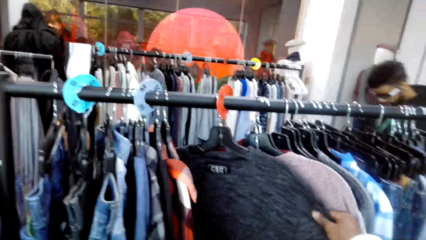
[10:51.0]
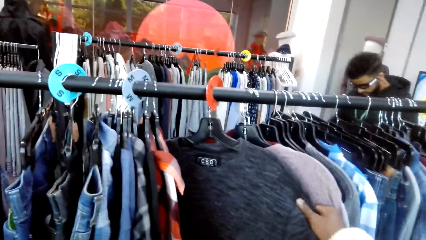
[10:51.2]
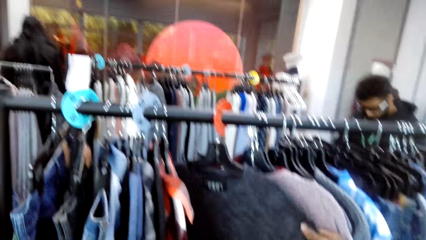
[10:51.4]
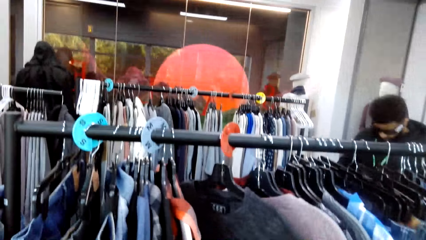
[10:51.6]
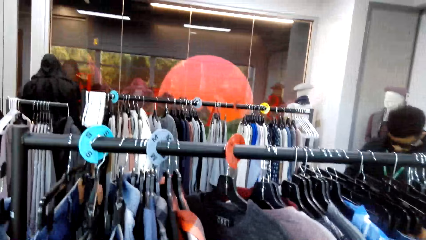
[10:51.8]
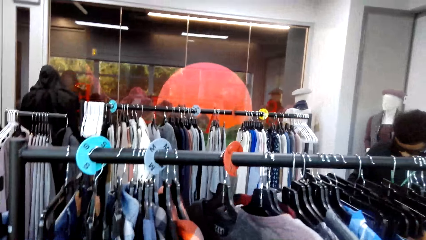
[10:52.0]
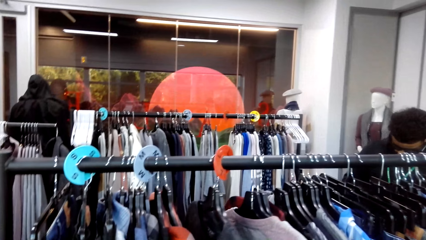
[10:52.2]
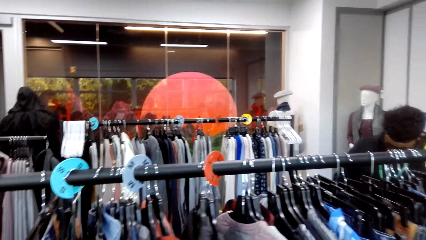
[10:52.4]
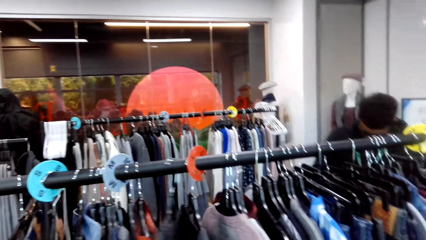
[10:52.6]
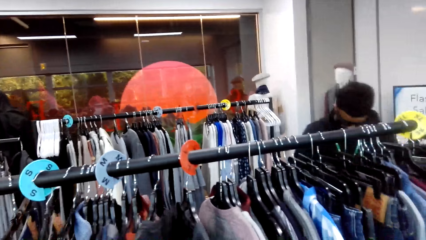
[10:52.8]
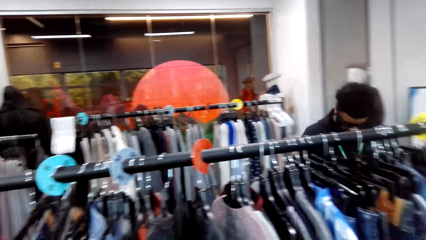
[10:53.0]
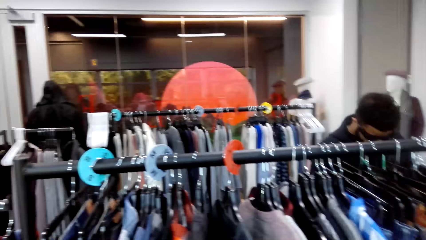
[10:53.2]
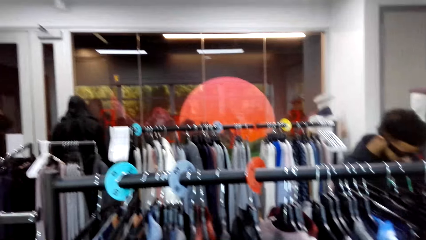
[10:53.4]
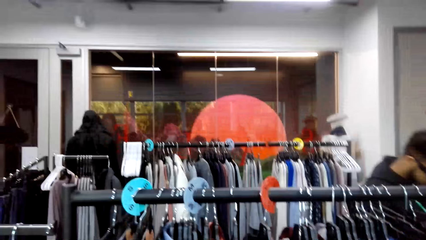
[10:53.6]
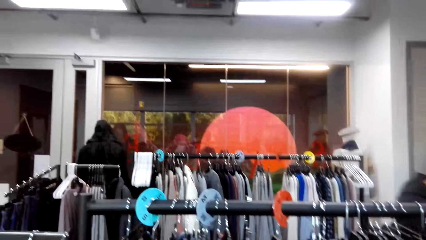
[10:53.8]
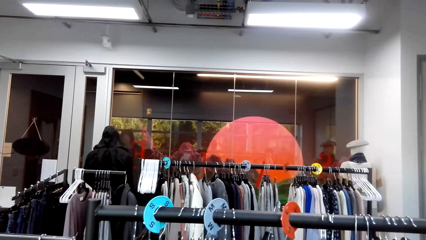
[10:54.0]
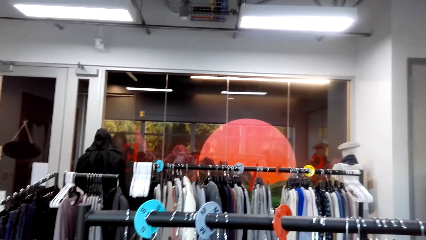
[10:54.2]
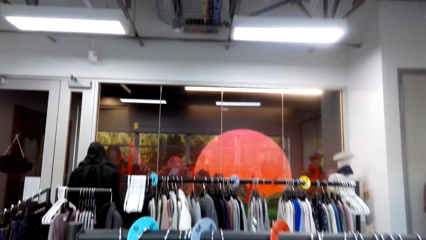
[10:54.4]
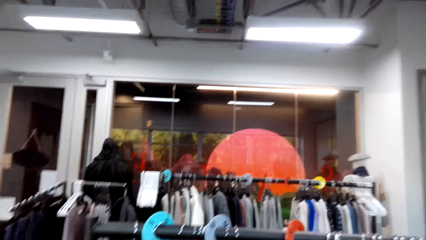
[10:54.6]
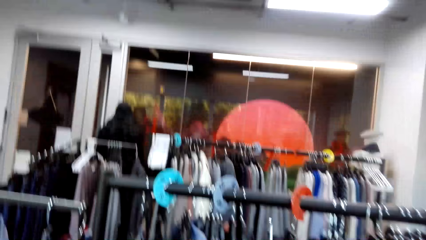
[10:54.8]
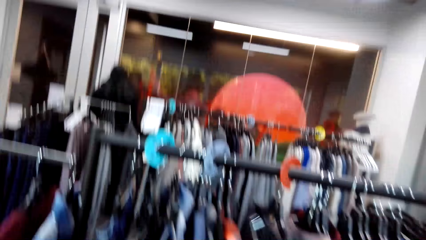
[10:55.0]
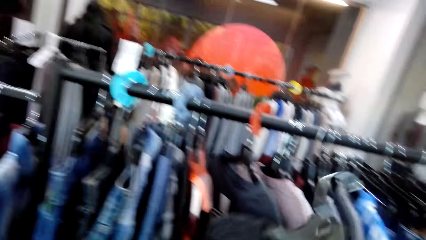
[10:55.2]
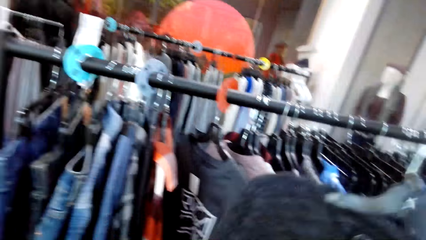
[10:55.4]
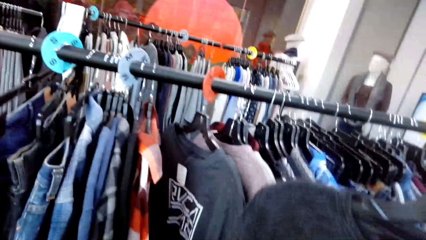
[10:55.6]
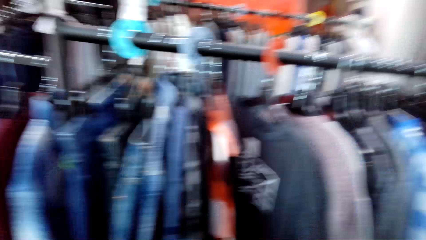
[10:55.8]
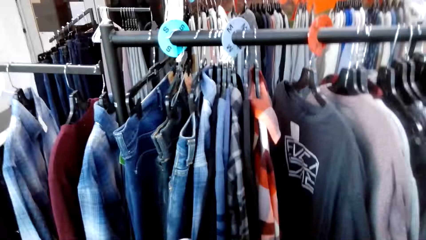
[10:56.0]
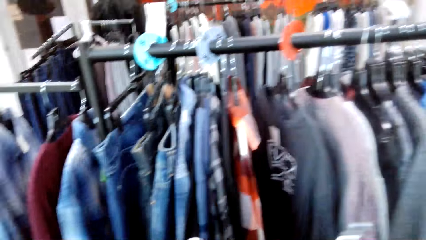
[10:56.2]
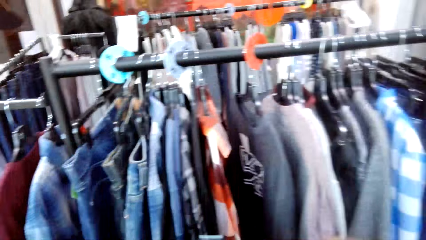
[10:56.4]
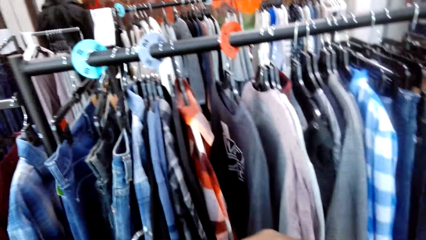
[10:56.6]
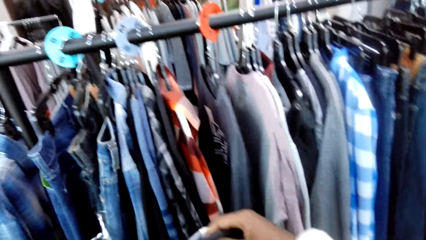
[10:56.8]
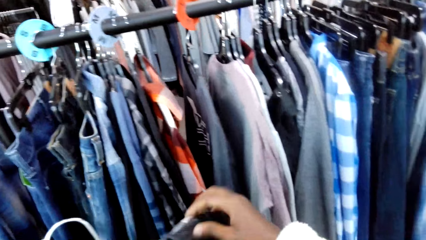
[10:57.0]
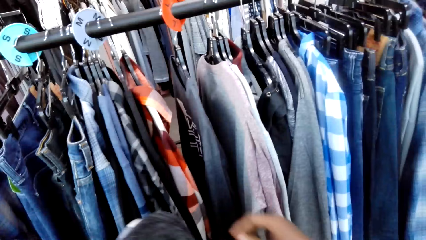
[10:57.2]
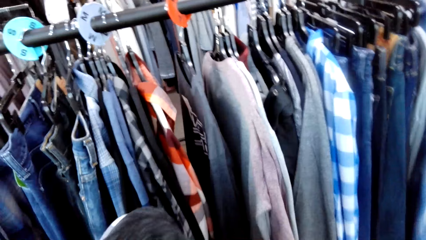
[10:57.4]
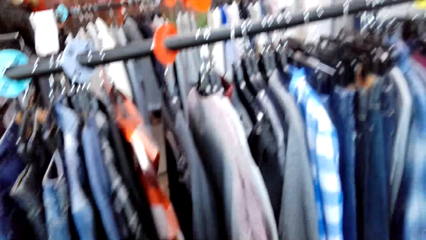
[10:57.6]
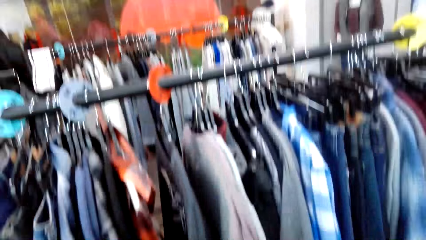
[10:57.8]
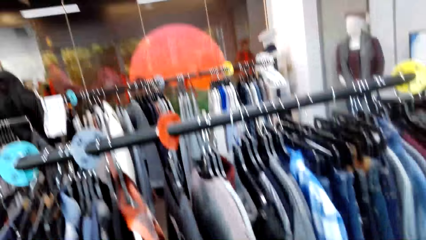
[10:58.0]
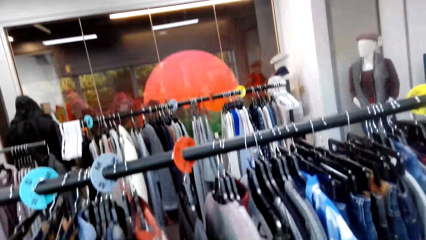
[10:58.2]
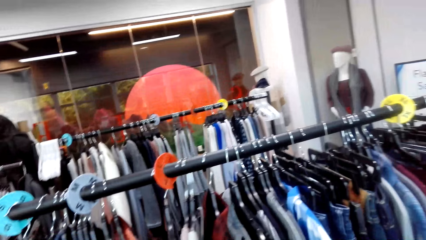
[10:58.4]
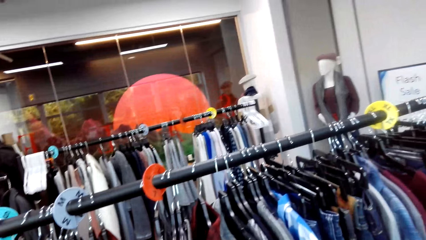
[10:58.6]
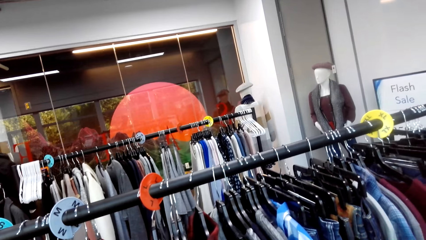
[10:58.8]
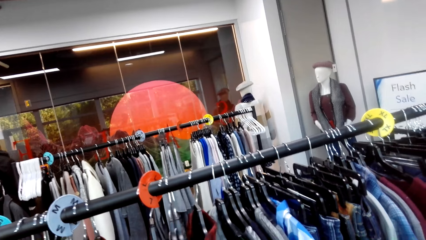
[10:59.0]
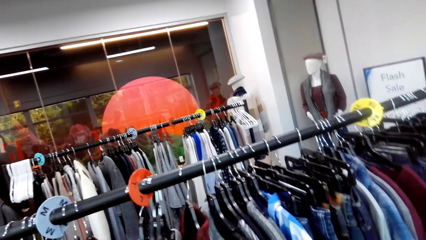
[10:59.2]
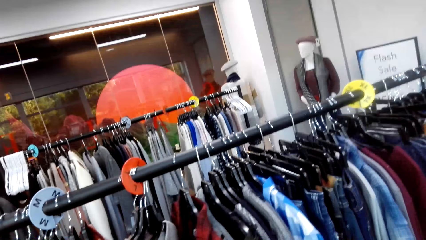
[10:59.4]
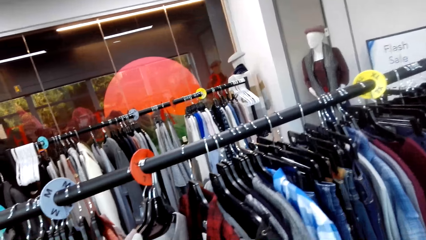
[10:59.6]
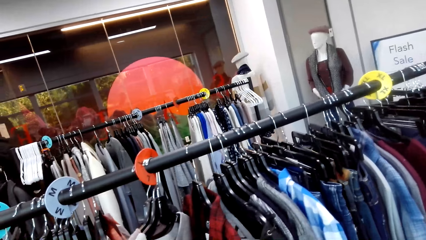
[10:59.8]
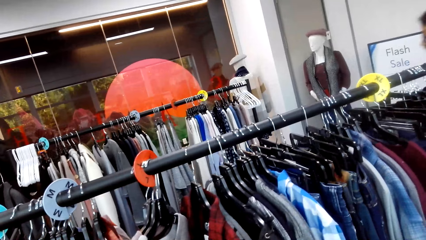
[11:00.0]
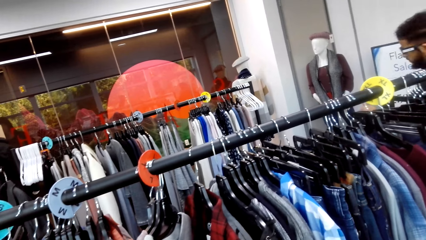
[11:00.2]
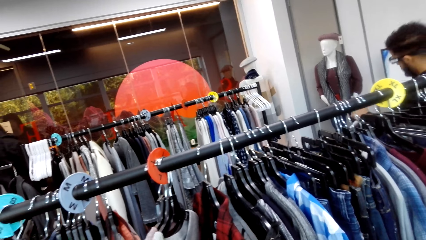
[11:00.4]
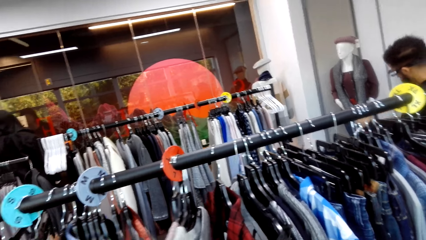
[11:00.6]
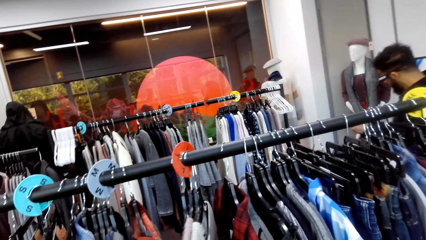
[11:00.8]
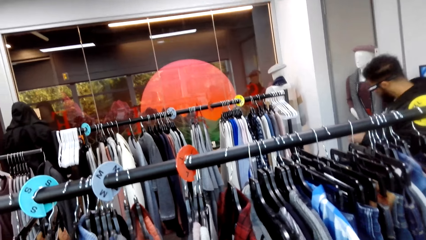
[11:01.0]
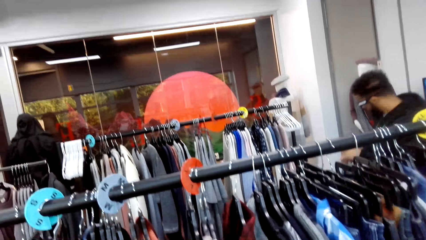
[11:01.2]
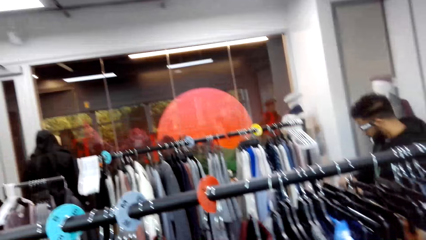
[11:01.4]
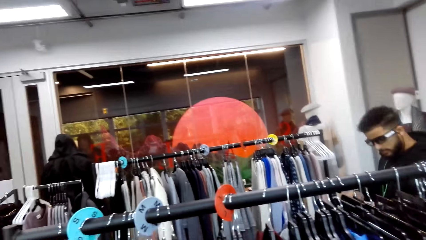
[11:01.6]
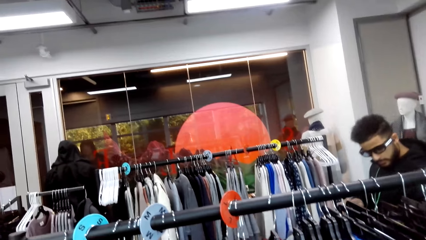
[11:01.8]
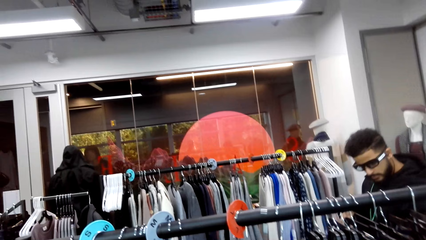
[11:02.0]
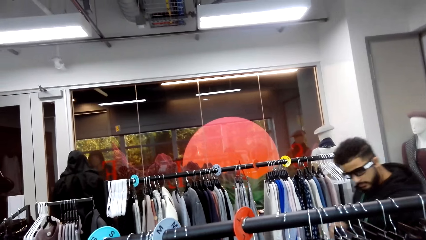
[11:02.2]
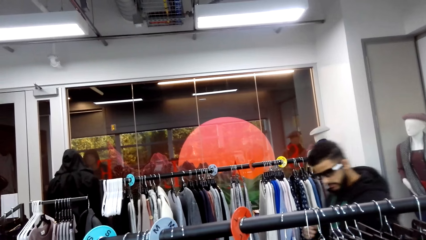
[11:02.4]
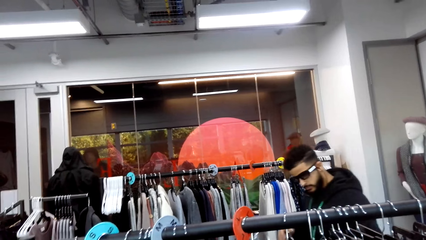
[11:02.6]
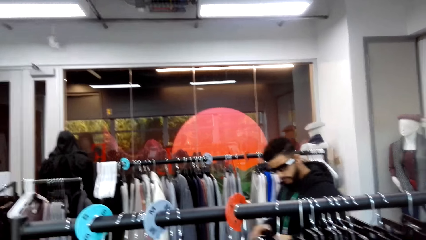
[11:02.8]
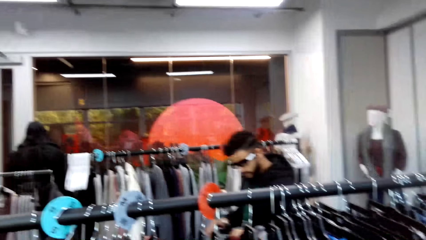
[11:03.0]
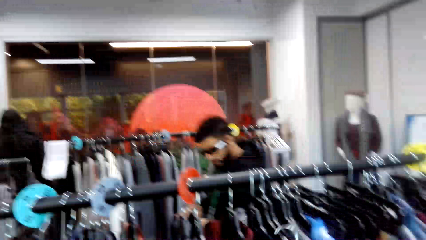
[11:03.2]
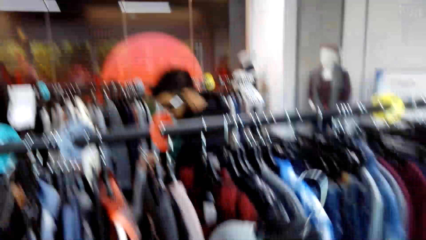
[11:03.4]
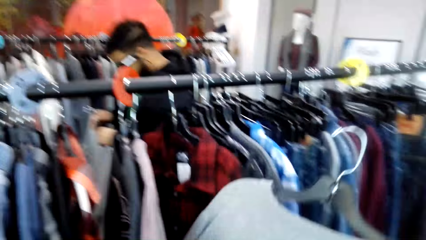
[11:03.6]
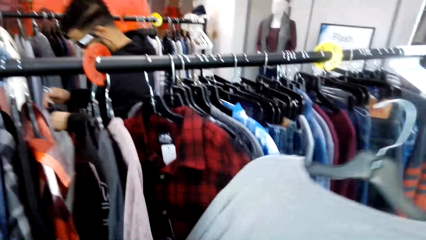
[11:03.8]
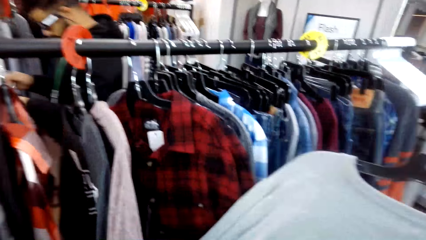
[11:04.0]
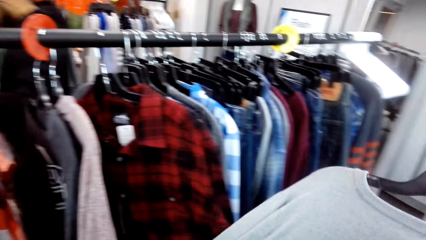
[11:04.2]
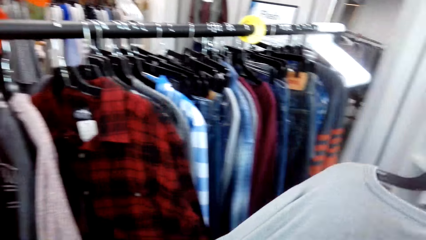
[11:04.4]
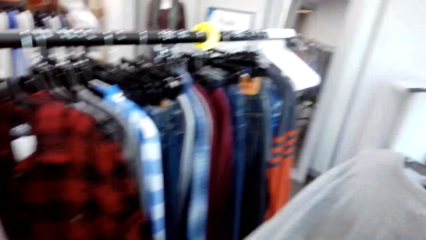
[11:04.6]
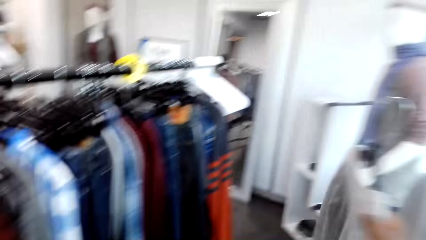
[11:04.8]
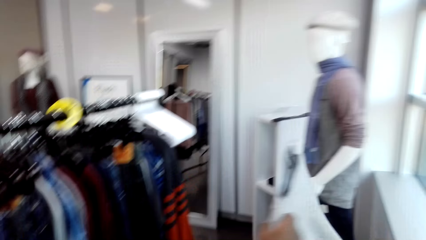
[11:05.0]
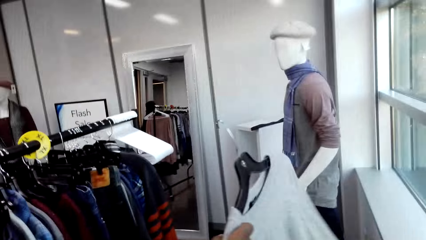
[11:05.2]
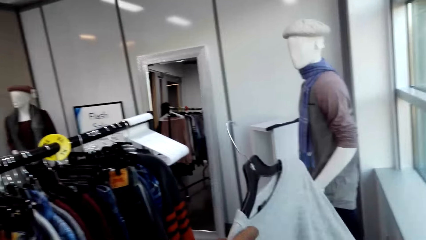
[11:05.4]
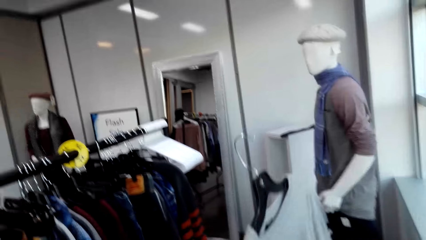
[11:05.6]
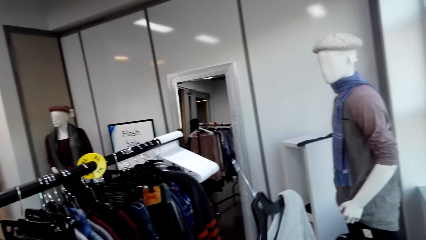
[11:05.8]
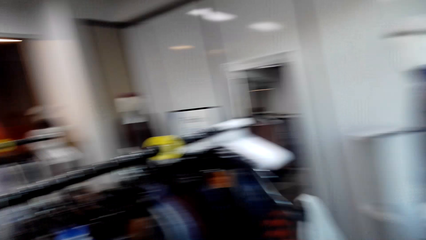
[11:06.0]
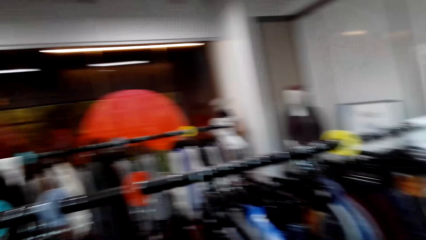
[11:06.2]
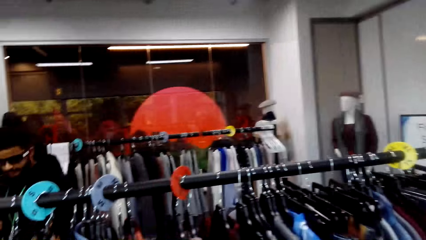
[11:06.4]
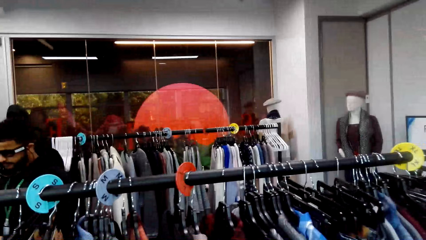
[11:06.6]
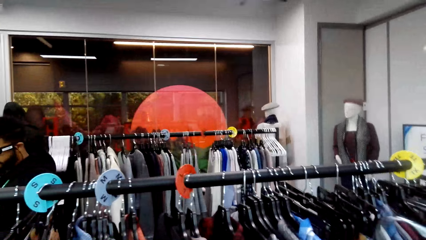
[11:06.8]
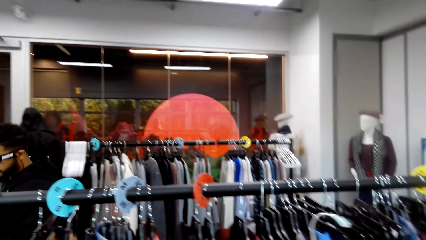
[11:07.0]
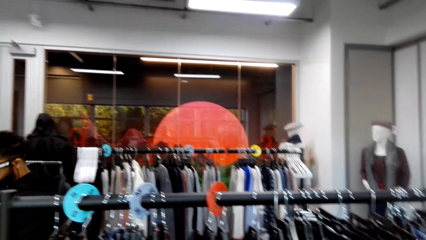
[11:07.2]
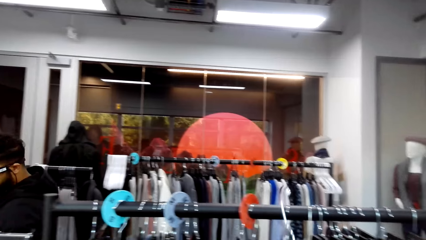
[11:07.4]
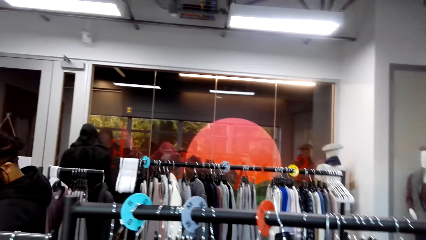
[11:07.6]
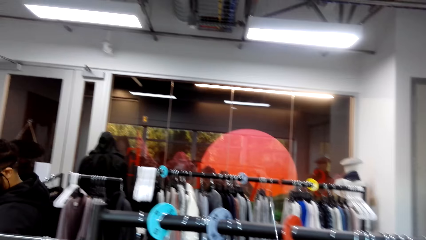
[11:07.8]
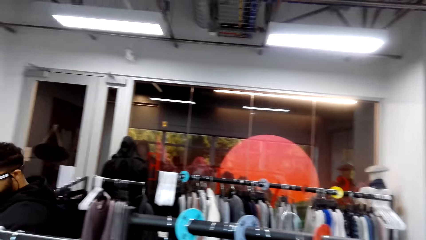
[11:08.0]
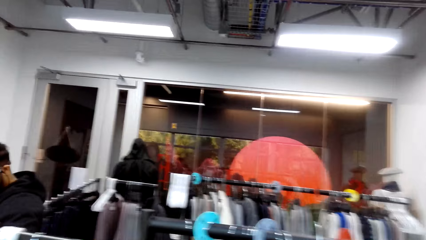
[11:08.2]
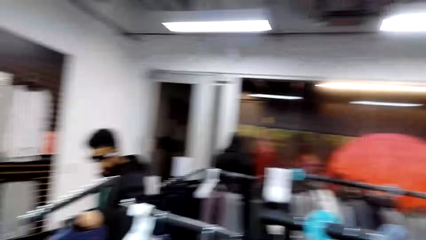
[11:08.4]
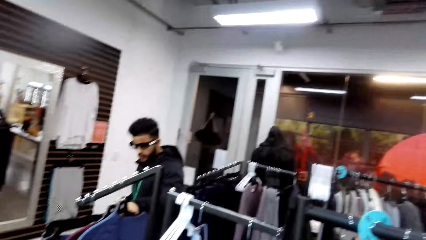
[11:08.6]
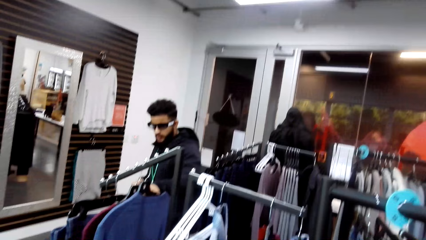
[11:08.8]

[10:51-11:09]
The camera wearer touches clothes on the stand. They examine the clothes. They pick a t-shirt from the stand. A man walks around the shop. The camera wearer holds the t-shirt.
